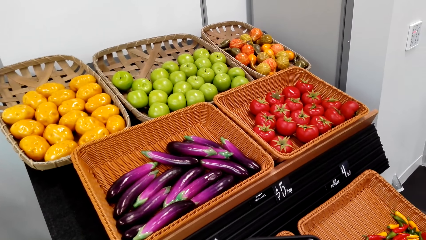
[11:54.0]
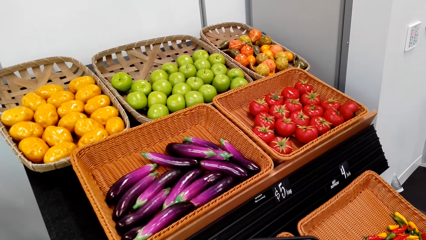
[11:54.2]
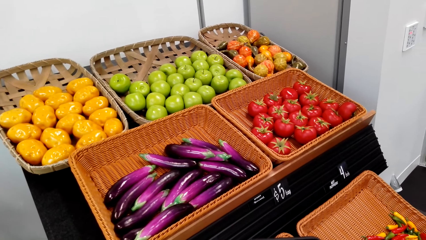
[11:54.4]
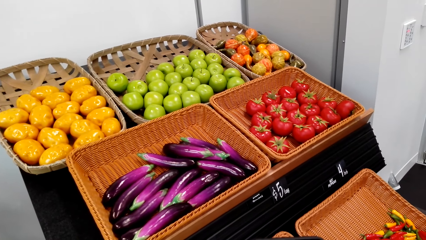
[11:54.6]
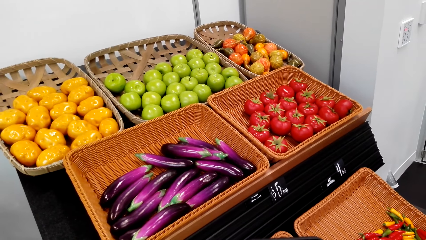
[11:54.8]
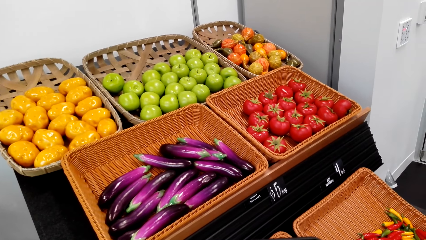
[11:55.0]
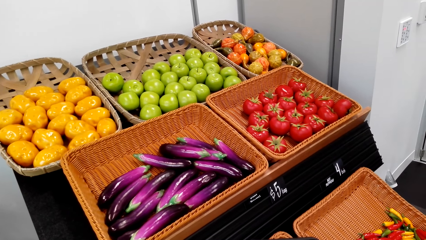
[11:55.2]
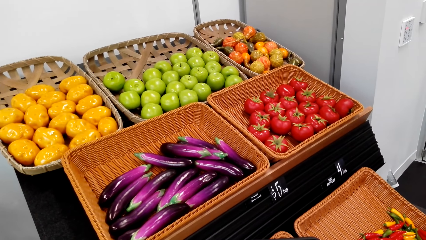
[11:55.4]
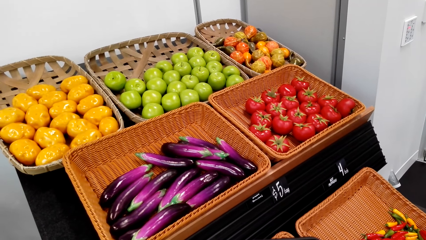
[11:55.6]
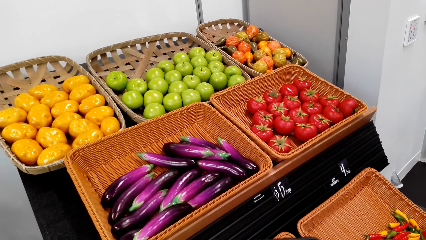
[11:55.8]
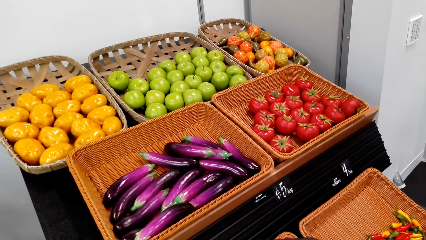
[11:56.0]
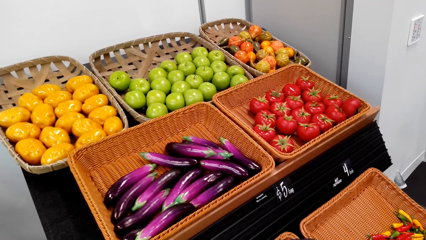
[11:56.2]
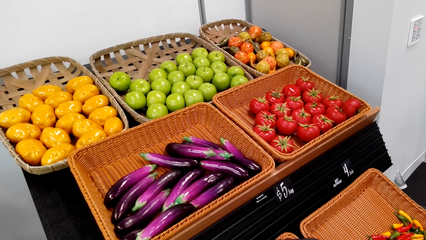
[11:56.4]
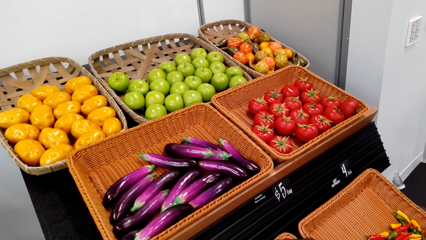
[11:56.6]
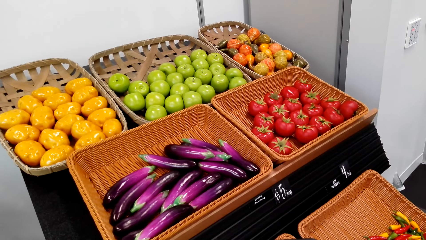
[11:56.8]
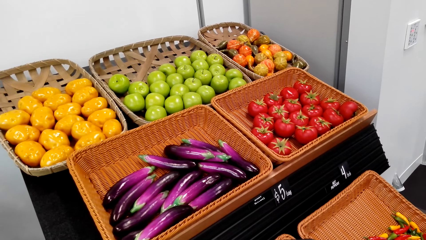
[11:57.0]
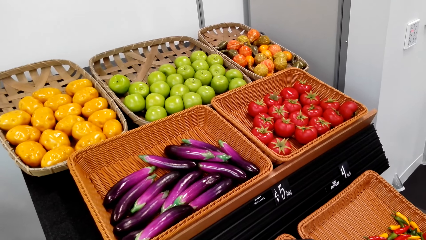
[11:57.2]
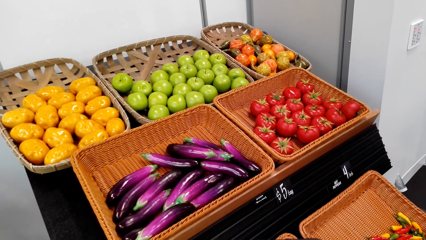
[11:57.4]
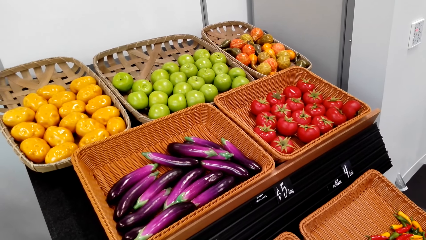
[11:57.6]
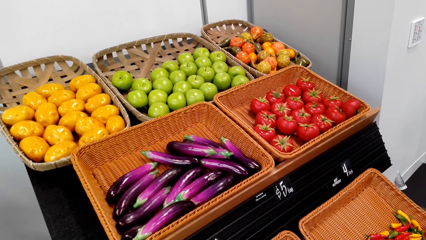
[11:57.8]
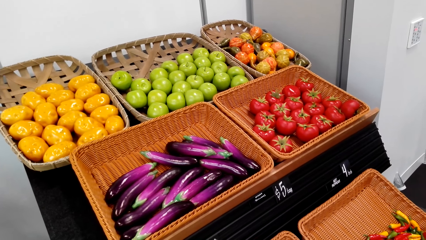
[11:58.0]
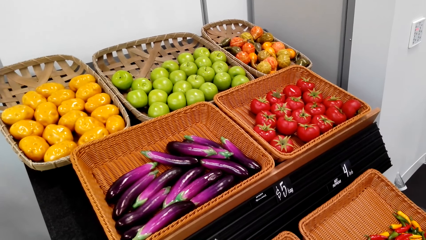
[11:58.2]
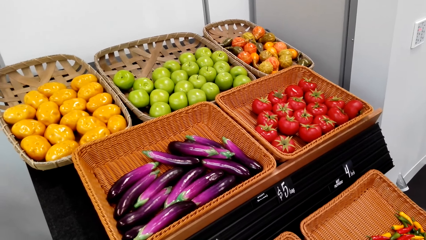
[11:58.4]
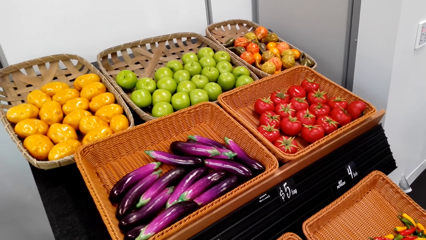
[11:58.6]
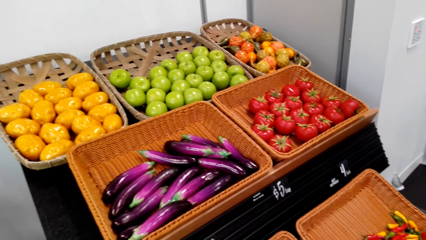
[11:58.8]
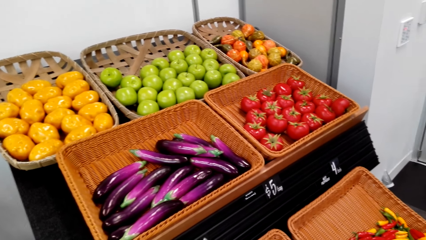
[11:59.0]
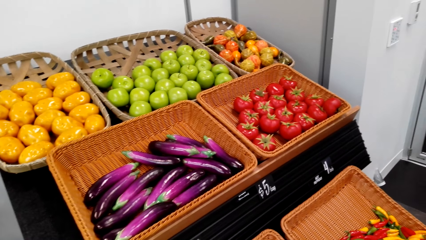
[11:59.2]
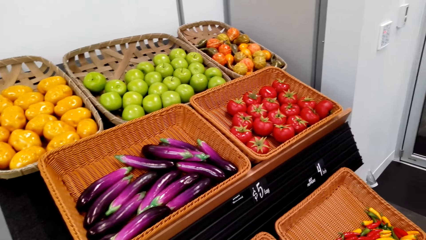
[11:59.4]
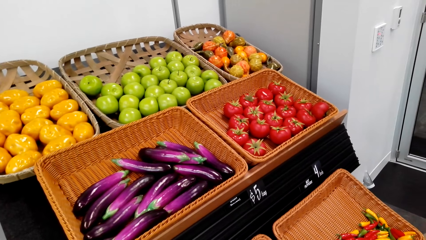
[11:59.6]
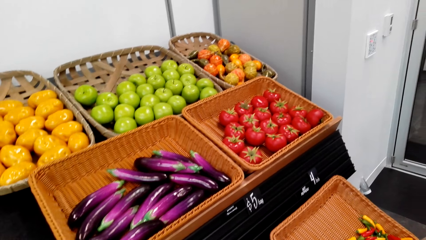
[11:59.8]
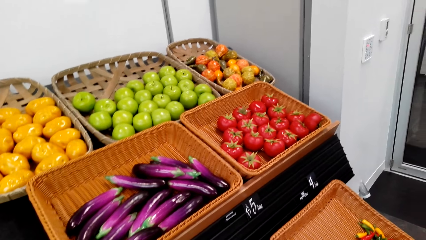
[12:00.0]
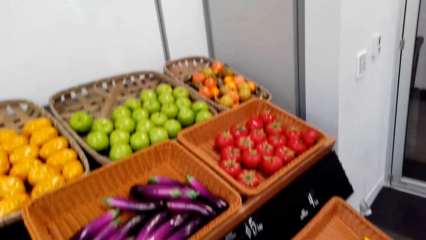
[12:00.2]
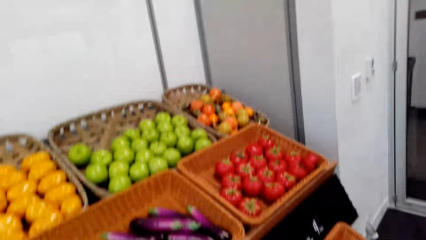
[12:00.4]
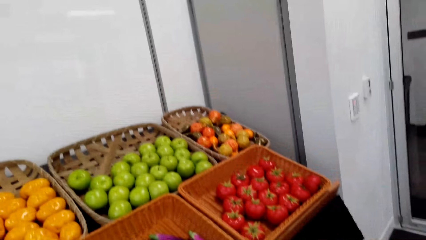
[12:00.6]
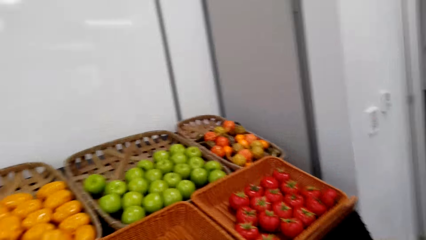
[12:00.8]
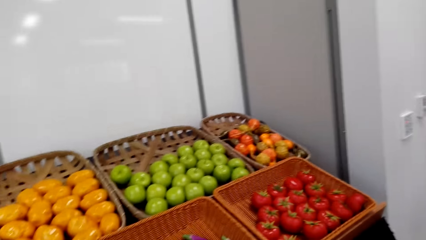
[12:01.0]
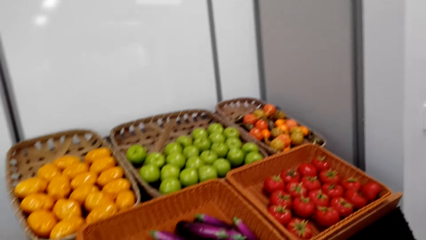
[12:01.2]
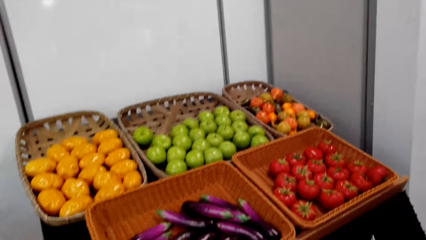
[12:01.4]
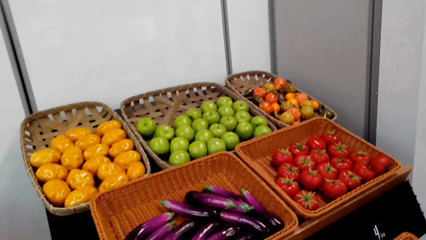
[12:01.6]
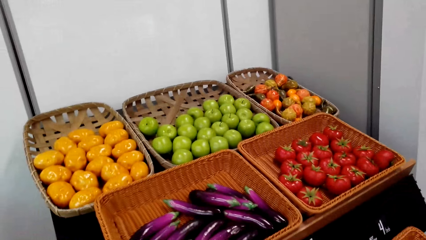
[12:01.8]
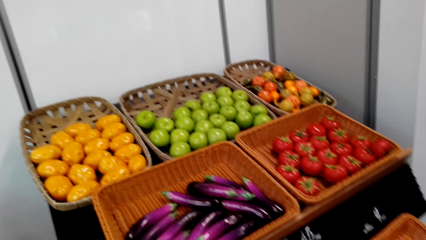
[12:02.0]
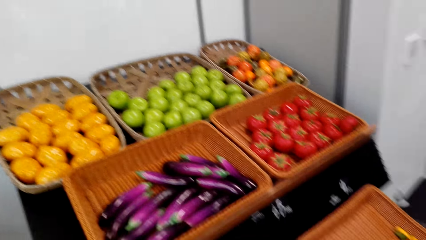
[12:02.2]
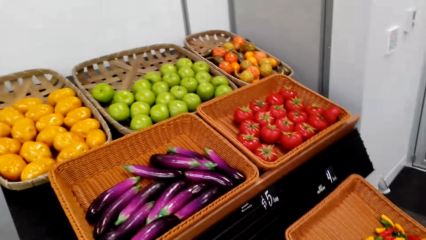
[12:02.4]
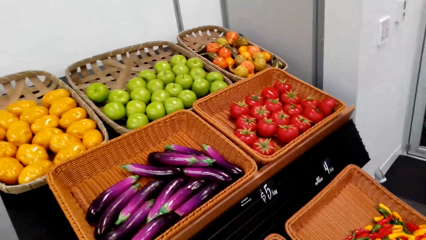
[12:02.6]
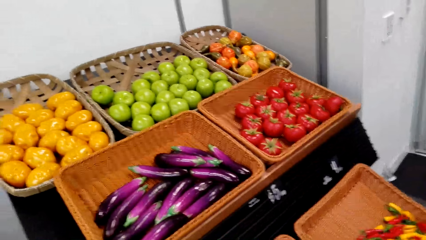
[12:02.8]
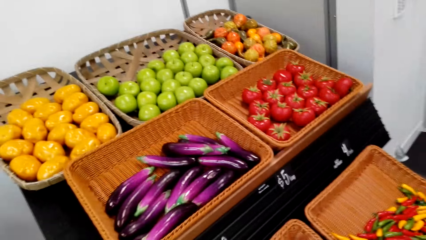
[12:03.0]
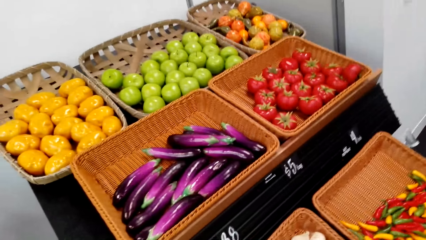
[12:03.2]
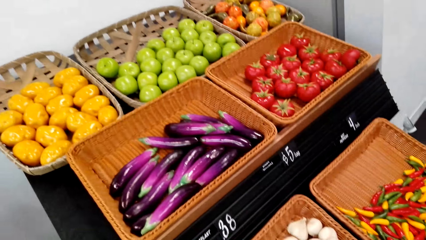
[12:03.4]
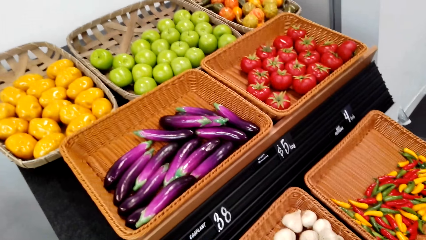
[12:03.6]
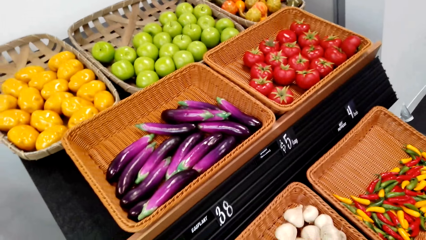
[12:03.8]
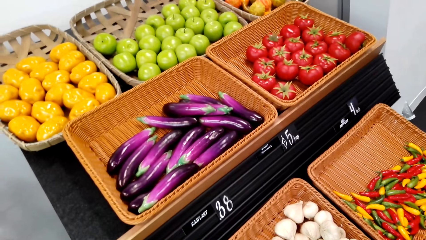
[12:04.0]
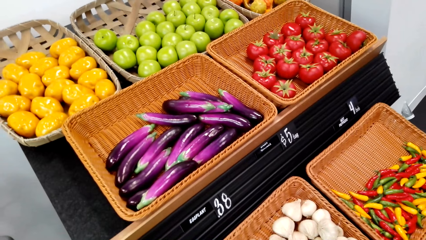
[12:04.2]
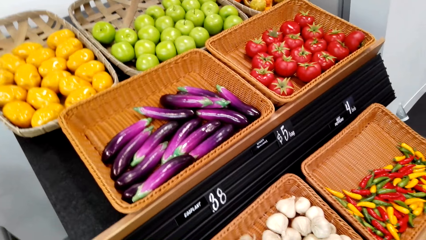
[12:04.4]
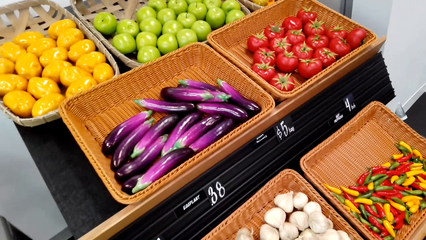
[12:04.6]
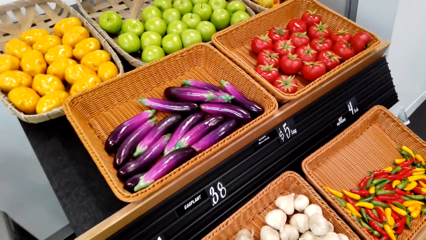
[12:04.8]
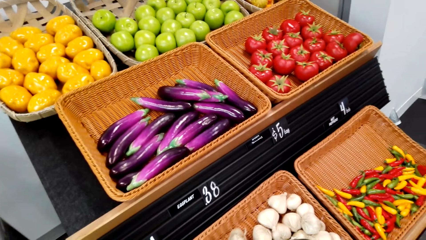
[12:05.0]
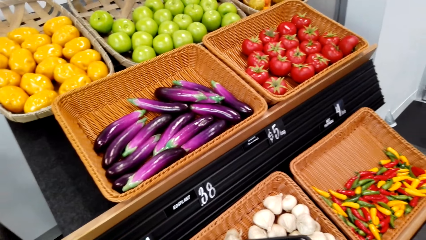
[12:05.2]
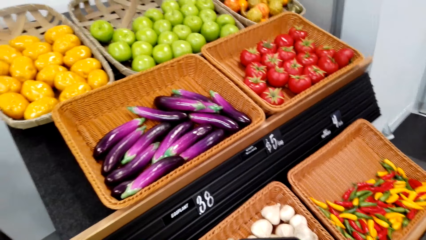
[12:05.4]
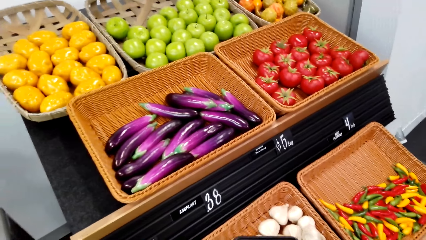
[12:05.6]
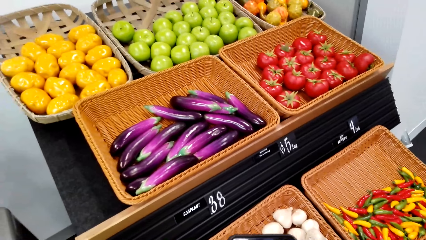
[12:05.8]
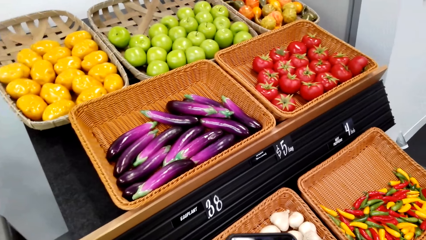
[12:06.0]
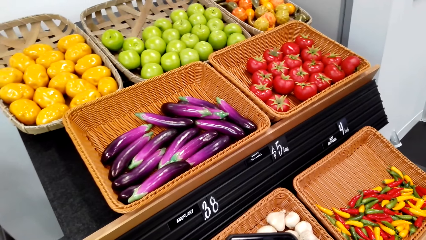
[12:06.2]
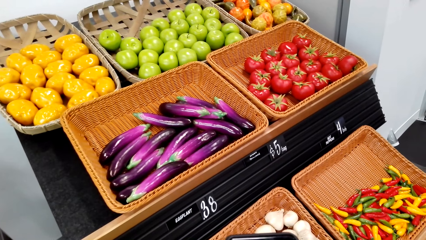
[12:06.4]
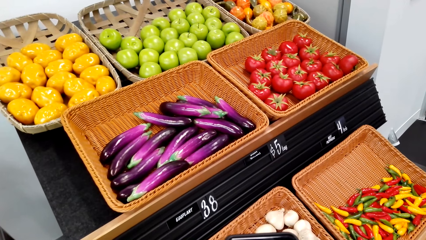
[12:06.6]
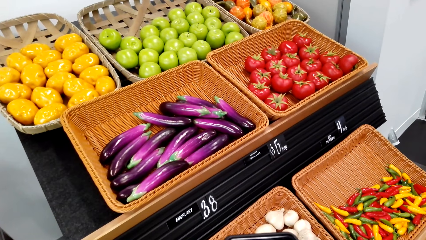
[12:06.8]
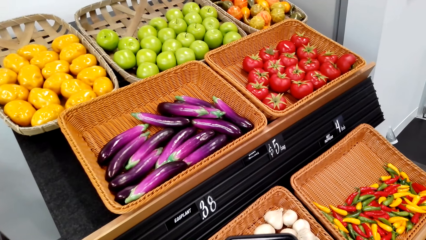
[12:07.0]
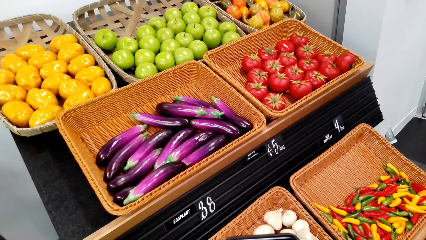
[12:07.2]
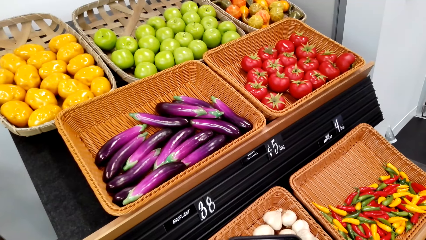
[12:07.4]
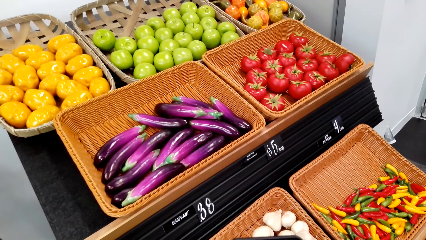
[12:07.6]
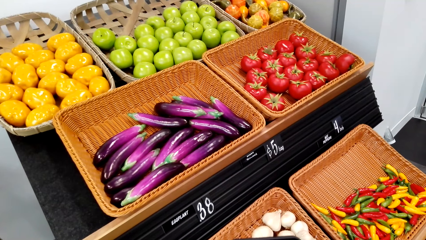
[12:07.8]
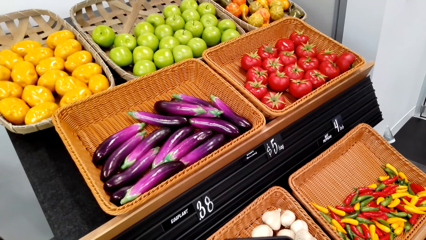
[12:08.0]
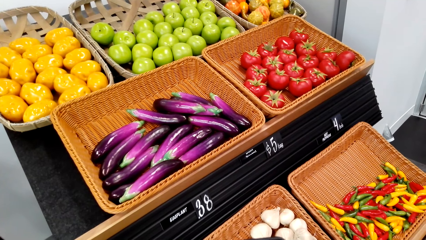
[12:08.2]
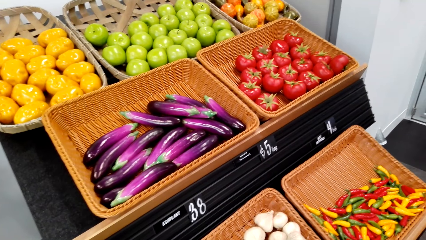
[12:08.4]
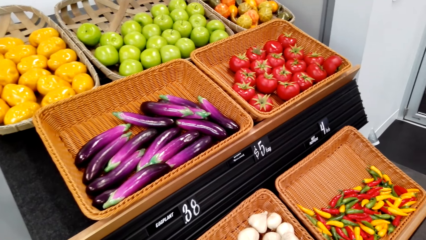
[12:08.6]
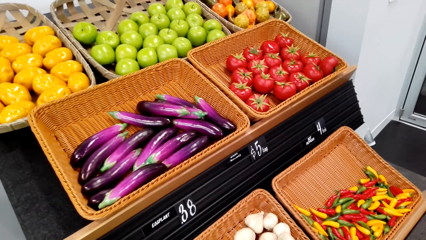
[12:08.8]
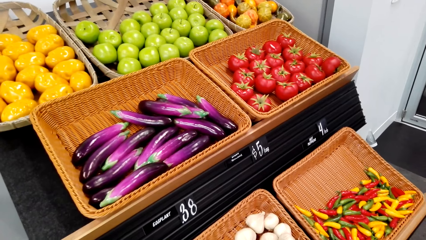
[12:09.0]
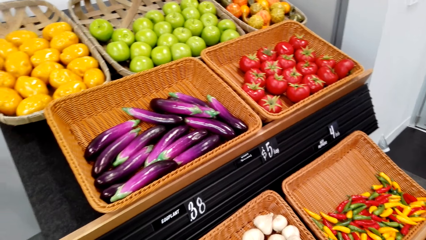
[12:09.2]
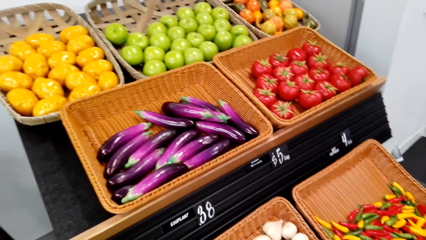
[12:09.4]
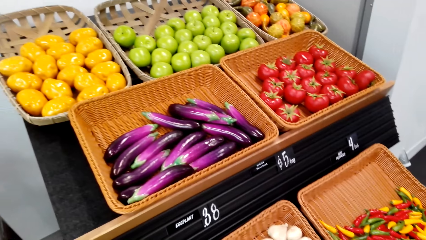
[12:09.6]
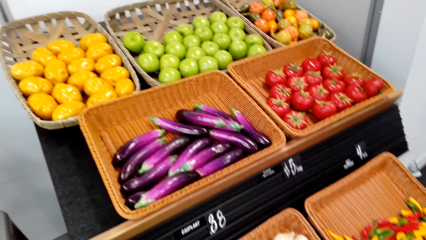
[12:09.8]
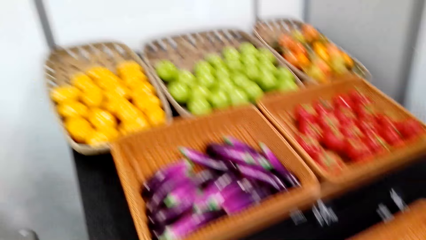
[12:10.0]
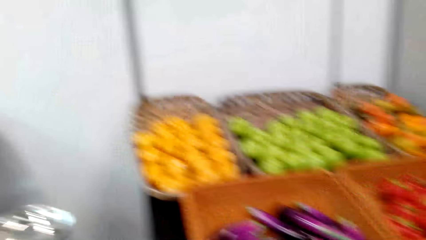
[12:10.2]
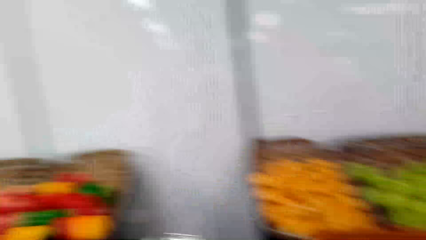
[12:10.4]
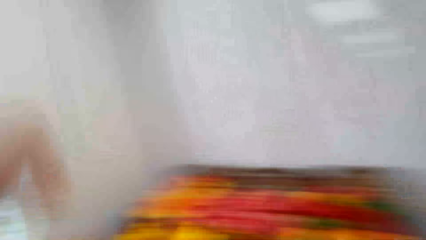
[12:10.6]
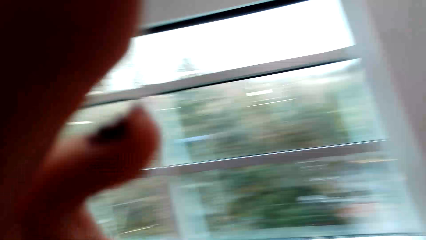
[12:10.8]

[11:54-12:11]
The camera wearer uses the phone.
